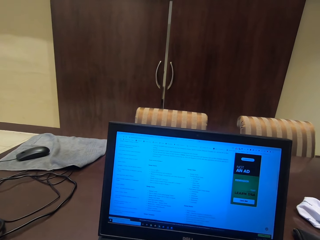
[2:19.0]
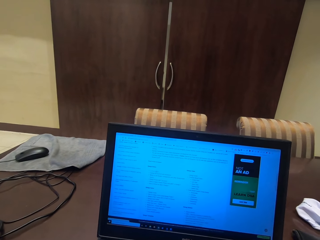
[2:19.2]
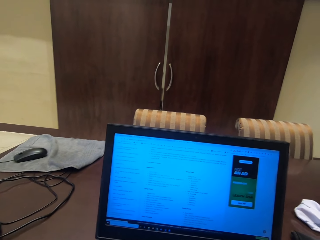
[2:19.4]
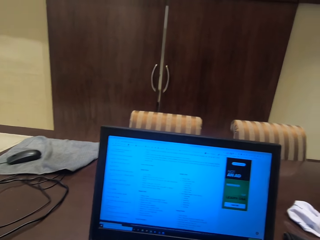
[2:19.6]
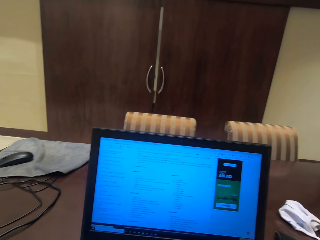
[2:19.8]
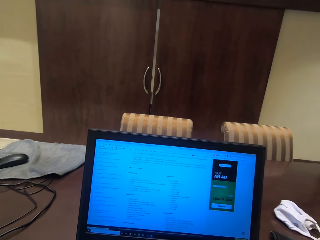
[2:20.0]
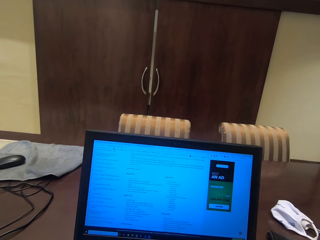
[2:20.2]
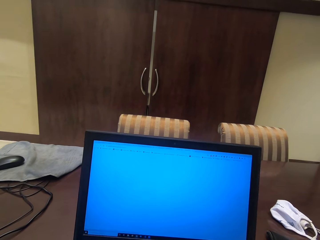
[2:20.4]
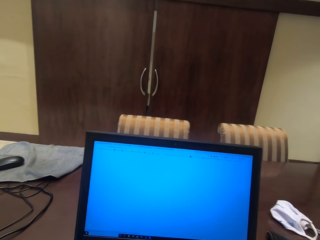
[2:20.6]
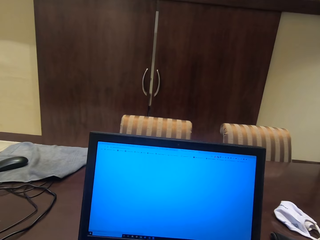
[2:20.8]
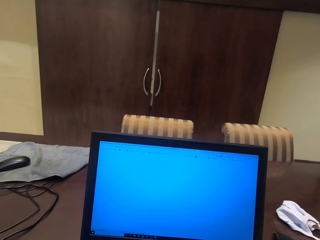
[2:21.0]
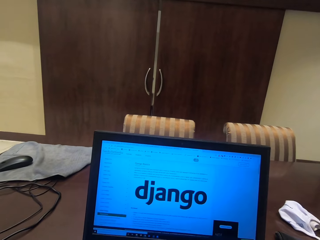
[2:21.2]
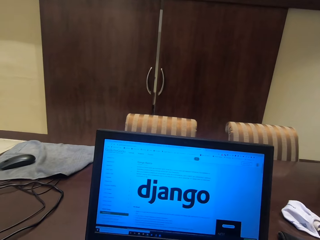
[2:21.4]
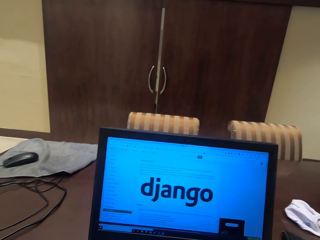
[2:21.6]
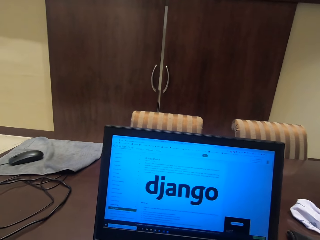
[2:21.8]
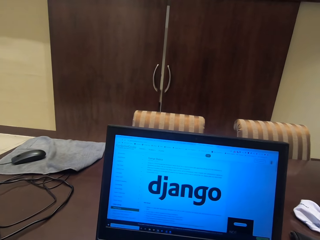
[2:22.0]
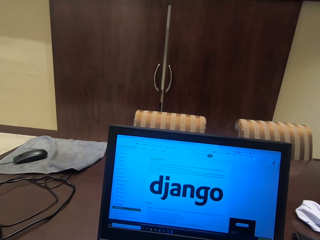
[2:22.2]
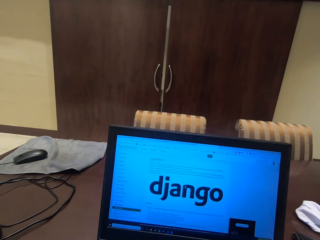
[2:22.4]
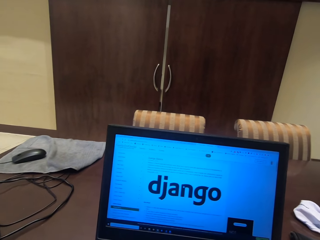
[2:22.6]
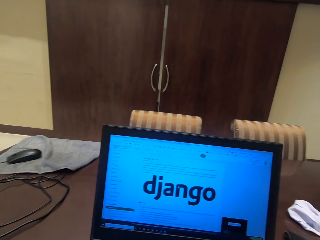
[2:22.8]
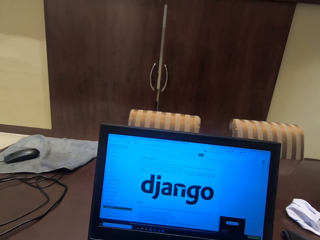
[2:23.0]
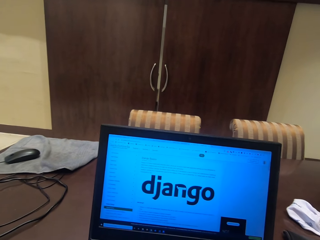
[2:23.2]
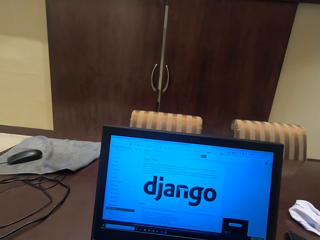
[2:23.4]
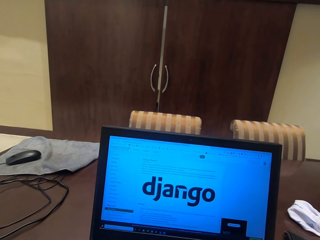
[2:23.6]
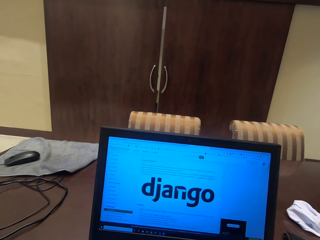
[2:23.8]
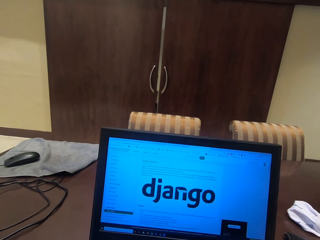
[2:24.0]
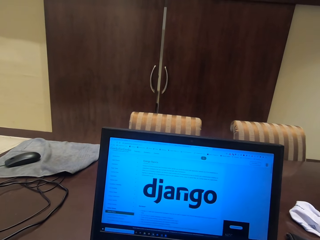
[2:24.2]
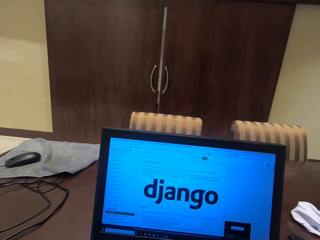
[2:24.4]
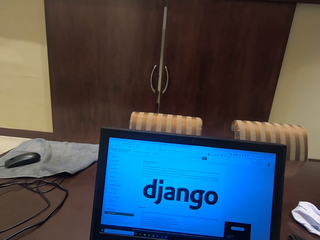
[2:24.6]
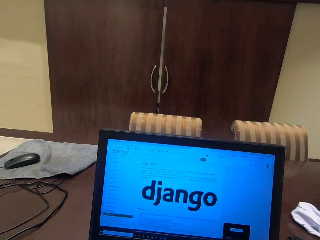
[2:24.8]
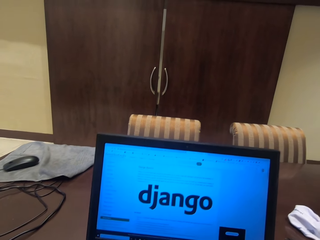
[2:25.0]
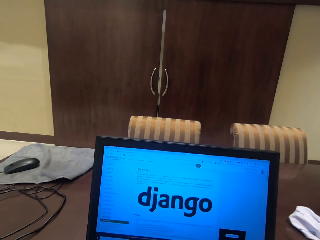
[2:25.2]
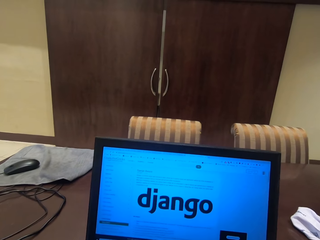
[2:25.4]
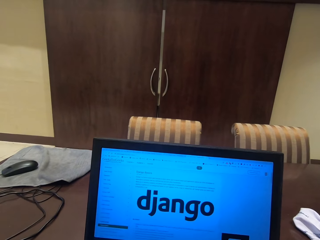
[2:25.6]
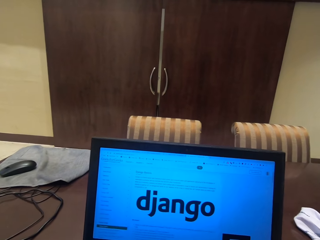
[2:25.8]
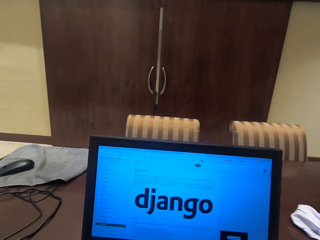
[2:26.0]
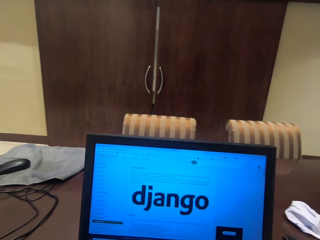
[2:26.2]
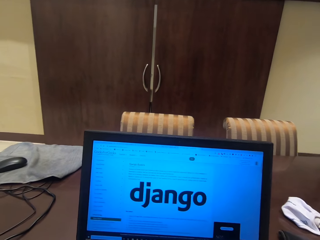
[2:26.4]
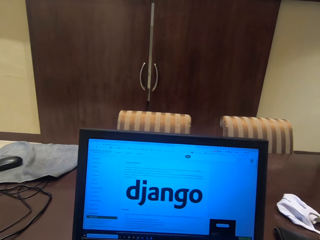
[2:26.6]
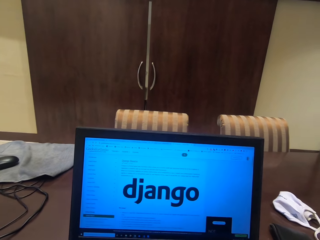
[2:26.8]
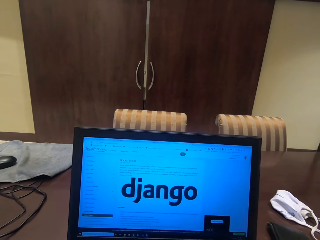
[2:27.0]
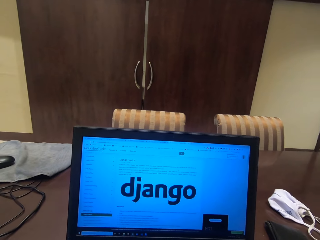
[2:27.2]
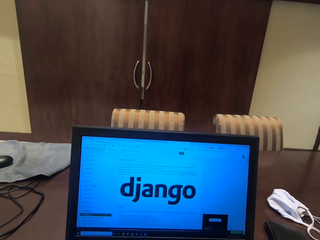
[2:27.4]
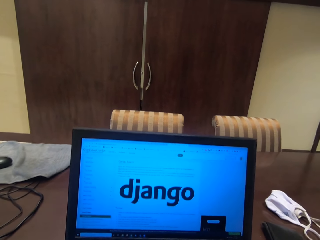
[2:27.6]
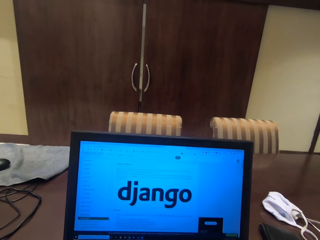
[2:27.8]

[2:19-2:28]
The camera wearer reads the notes inside the laptop. They click to the next page in the laptop. They read the notes inside the laptop.

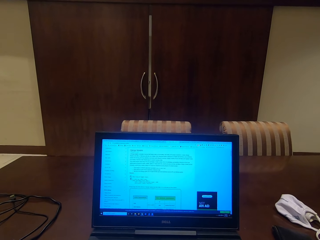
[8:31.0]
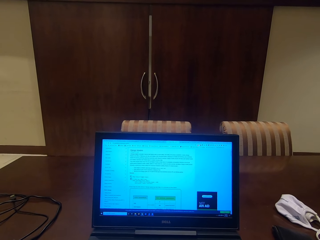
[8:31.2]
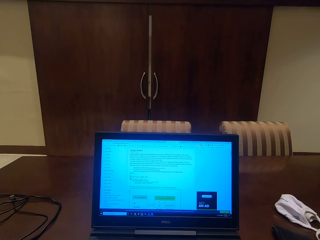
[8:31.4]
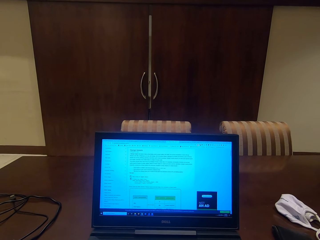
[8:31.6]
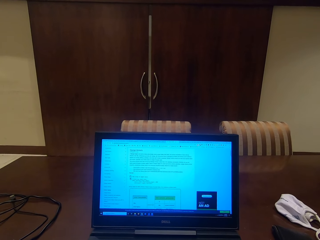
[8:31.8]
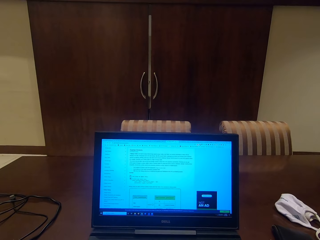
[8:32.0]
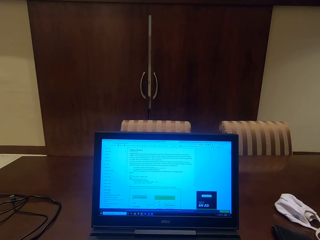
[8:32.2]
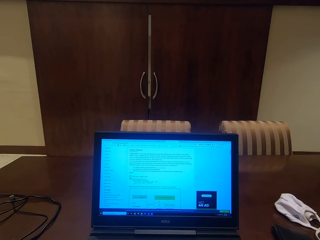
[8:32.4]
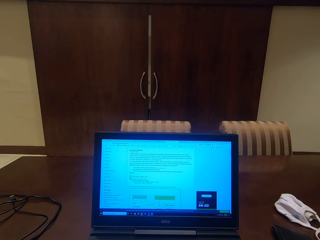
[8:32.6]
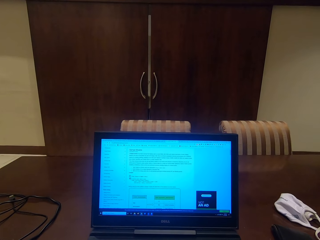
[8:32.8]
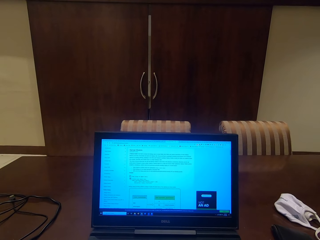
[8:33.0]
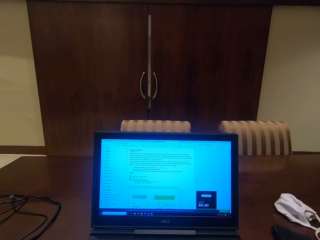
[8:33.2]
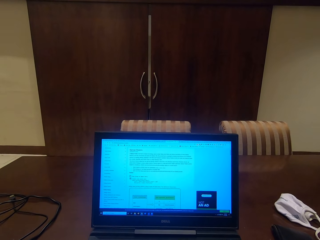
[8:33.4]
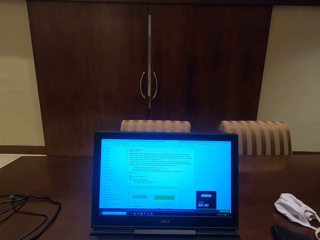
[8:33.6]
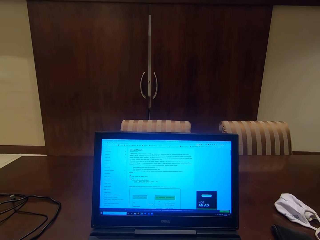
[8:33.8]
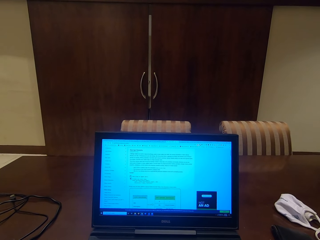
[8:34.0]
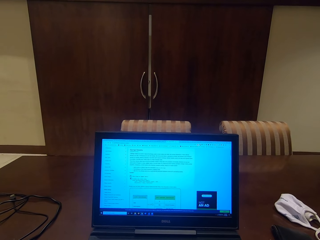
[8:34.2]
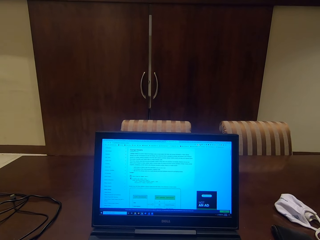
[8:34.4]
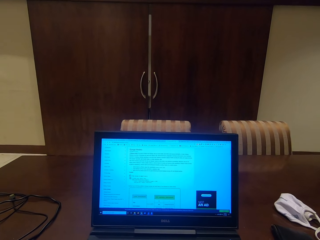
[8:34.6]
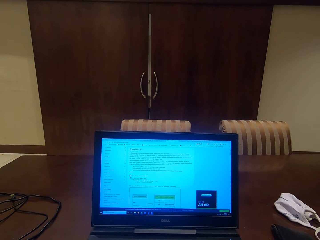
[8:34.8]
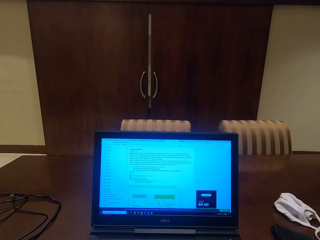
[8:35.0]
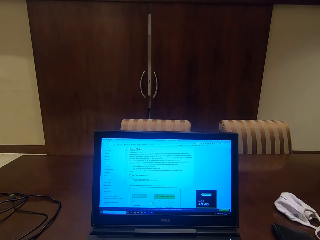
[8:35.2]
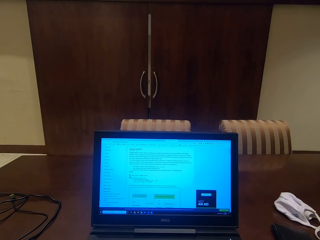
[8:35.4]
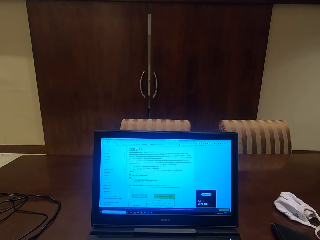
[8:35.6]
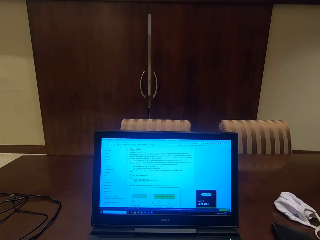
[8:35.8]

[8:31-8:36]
The camera wearer reads the notes inside the laptop.

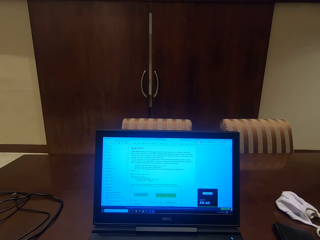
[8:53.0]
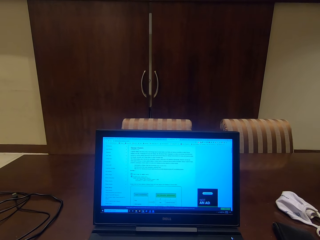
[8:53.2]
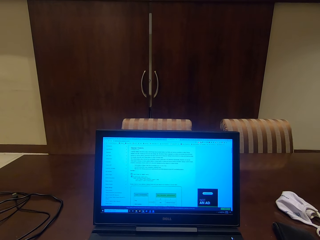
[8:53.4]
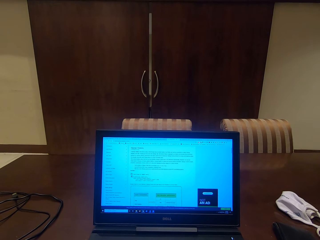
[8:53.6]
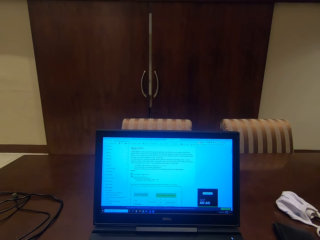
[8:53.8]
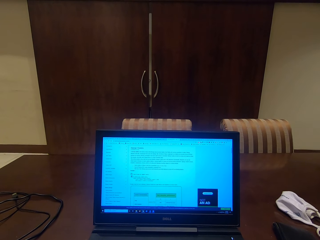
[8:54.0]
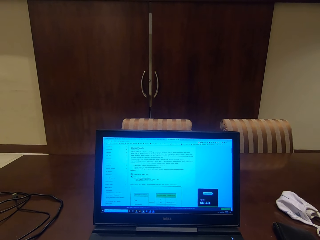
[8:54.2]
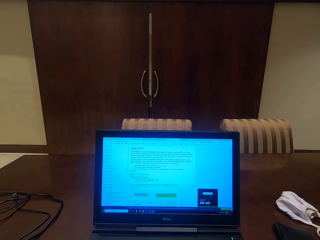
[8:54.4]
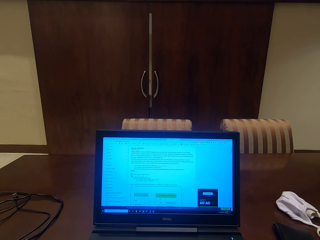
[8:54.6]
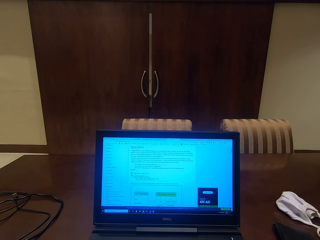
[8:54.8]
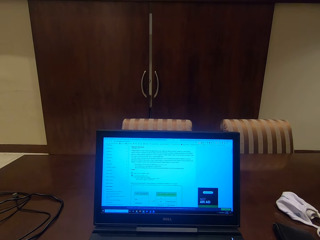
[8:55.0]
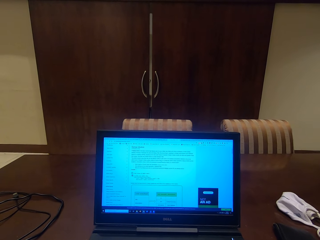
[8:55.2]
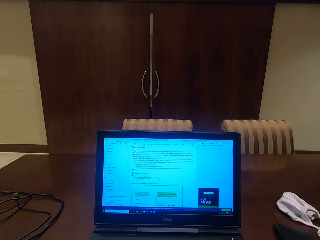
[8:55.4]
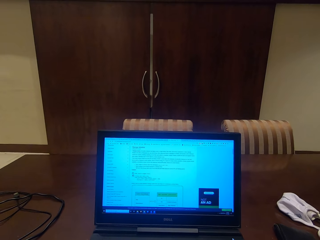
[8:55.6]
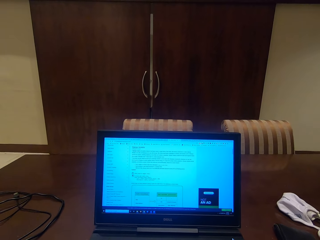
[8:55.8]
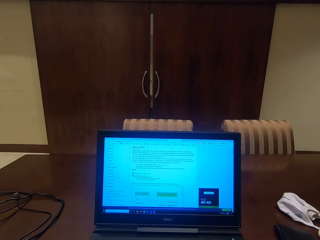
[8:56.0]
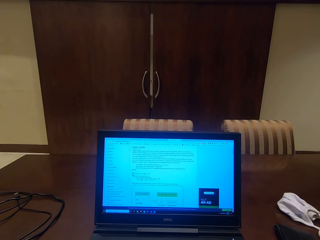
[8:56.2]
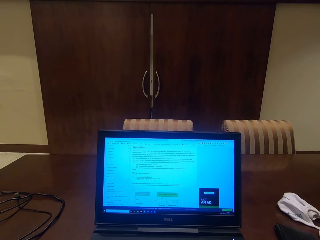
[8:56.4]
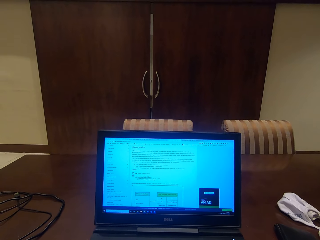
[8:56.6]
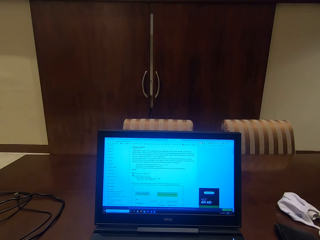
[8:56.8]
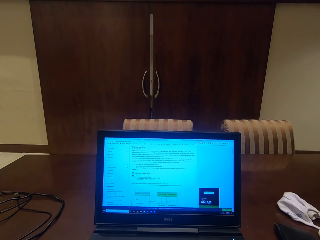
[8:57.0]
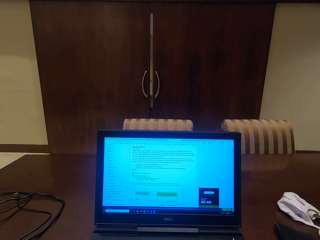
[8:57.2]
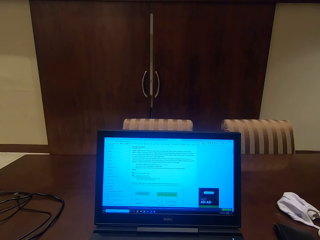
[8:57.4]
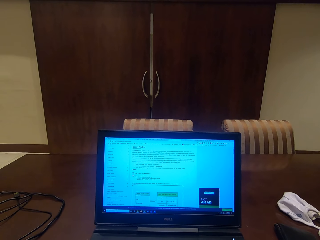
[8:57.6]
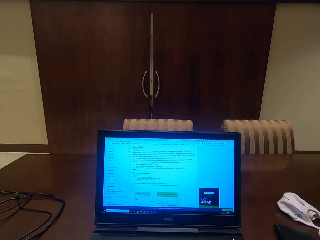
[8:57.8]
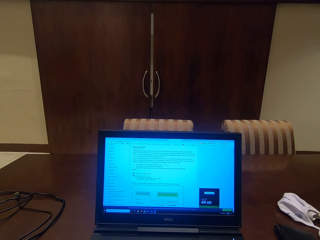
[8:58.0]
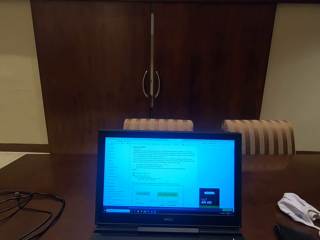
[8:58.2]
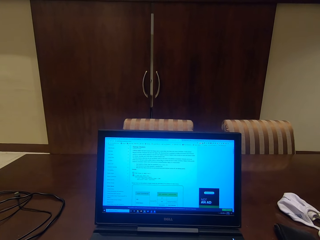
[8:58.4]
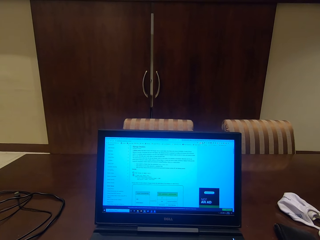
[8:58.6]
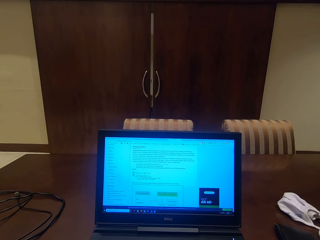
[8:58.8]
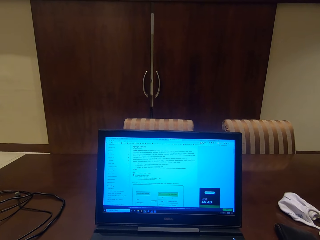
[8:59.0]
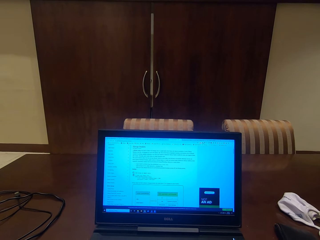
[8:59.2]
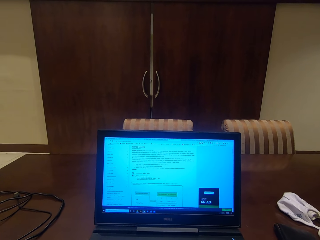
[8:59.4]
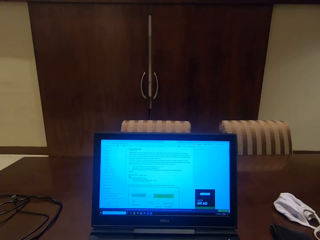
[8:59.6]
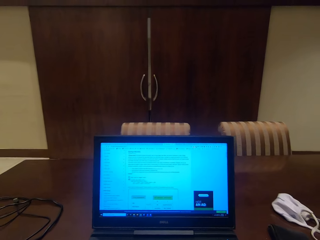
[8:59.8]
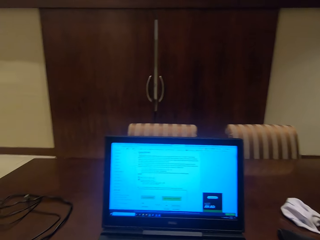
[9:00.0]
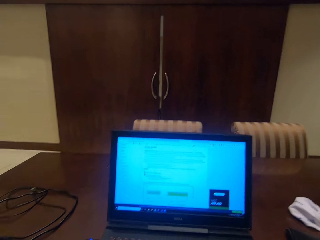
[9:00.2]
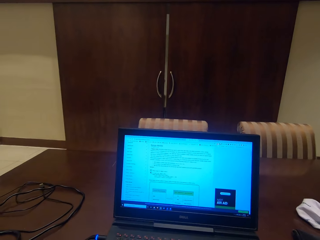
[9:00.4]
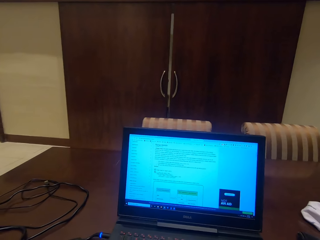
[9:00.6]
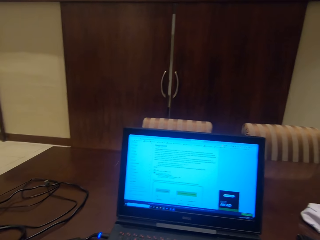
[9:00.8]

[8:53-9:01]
The camera wearer scrolls the page in the laptop. They read the notes inside the laptop.
